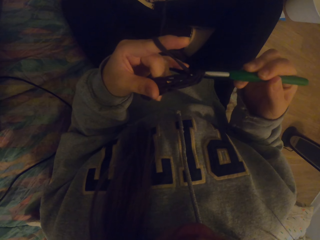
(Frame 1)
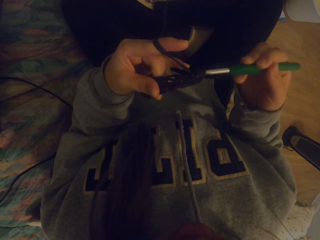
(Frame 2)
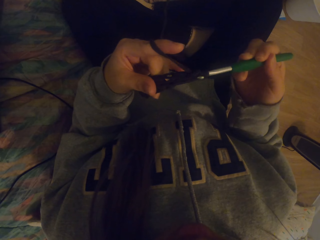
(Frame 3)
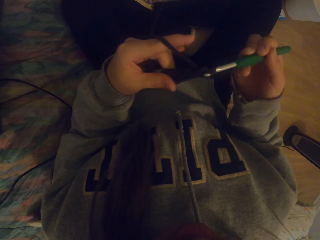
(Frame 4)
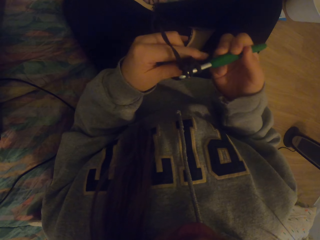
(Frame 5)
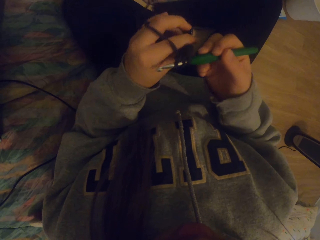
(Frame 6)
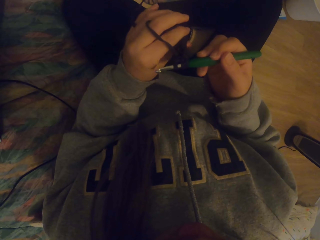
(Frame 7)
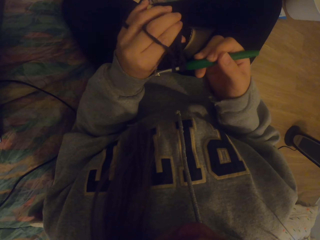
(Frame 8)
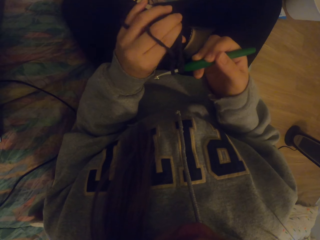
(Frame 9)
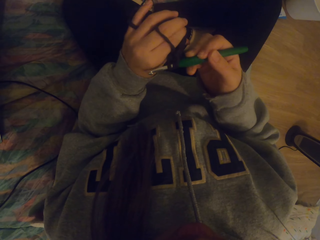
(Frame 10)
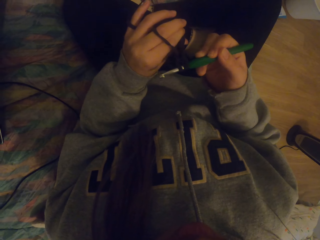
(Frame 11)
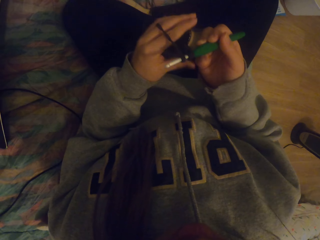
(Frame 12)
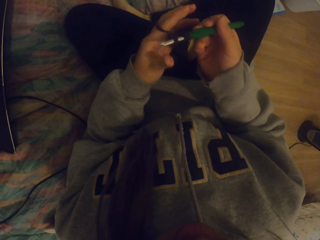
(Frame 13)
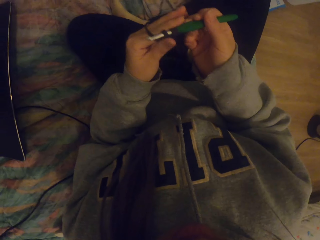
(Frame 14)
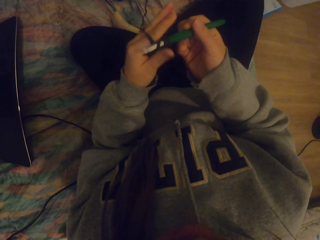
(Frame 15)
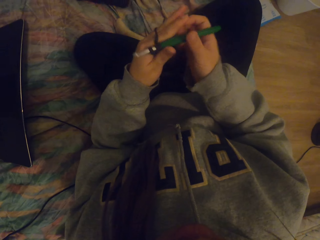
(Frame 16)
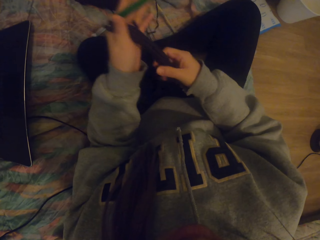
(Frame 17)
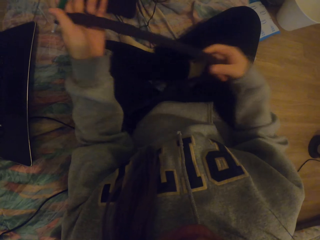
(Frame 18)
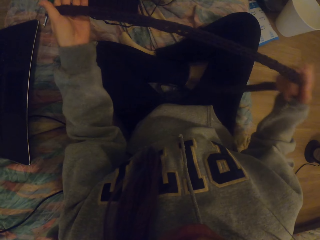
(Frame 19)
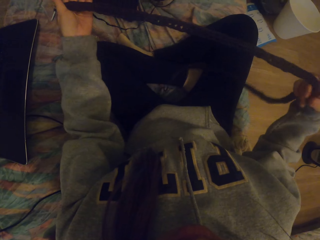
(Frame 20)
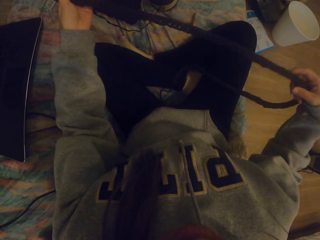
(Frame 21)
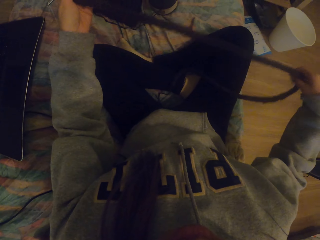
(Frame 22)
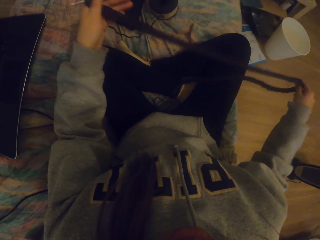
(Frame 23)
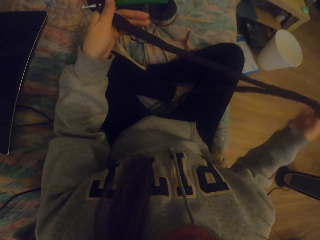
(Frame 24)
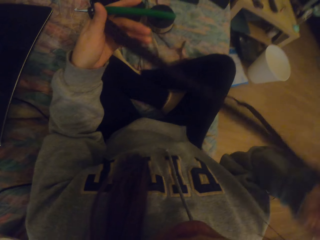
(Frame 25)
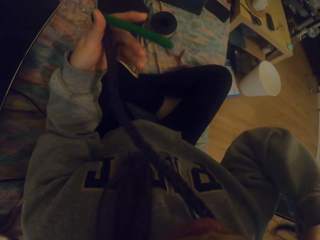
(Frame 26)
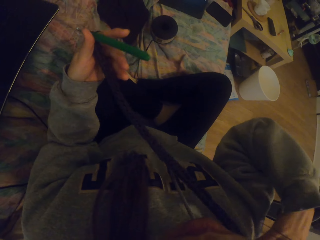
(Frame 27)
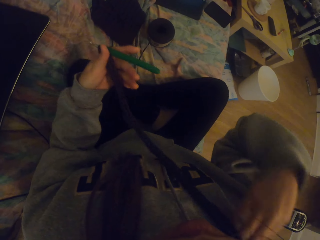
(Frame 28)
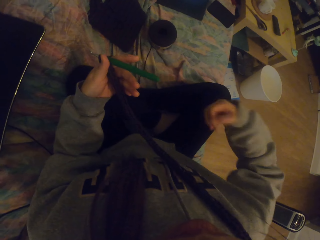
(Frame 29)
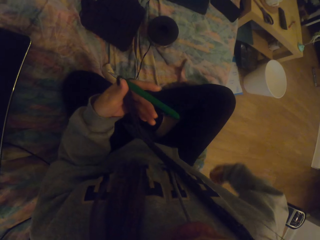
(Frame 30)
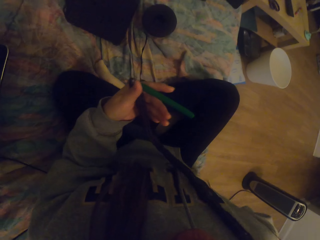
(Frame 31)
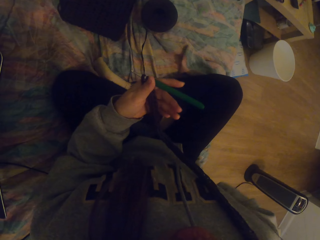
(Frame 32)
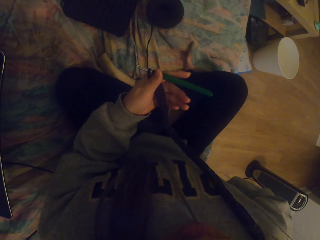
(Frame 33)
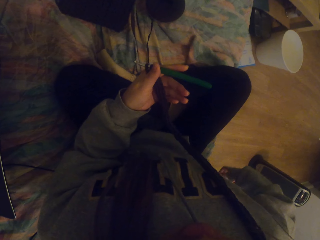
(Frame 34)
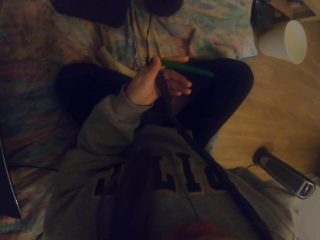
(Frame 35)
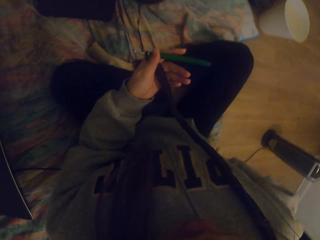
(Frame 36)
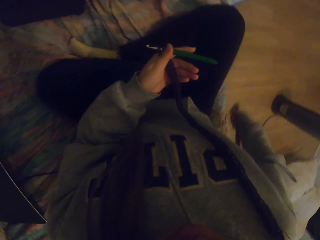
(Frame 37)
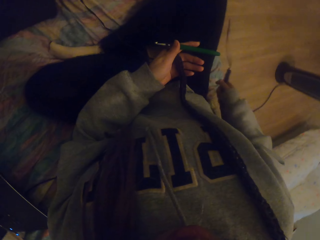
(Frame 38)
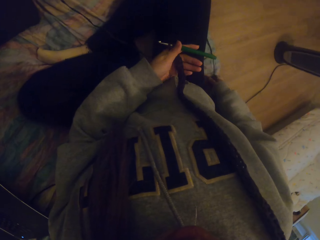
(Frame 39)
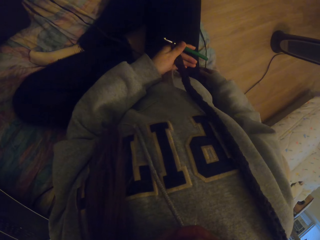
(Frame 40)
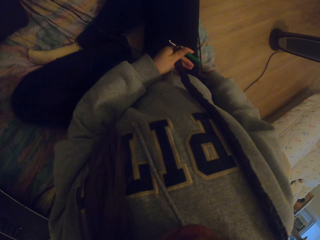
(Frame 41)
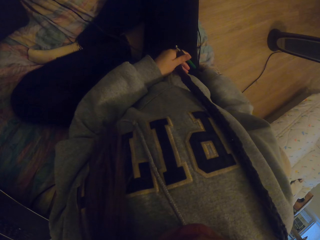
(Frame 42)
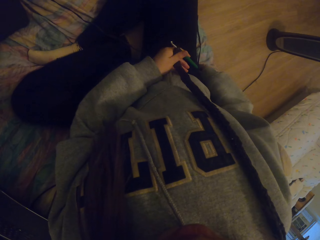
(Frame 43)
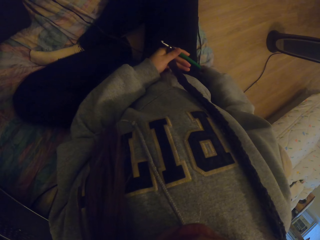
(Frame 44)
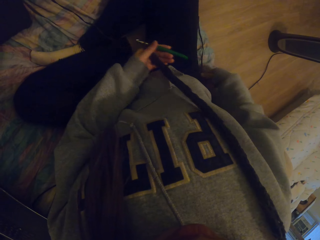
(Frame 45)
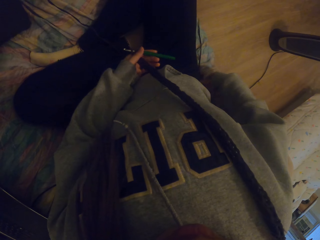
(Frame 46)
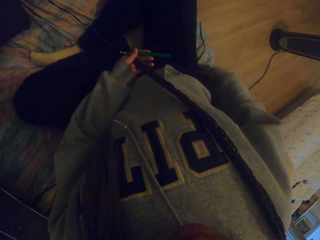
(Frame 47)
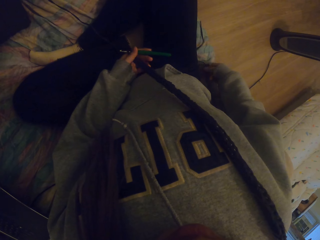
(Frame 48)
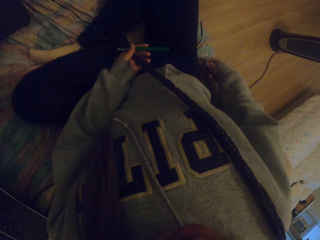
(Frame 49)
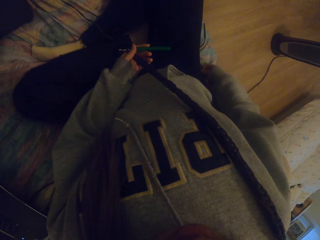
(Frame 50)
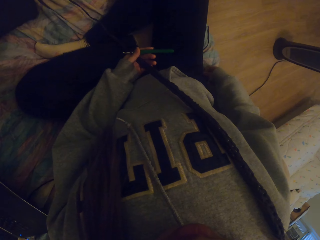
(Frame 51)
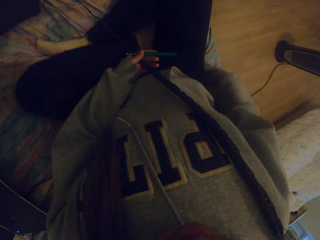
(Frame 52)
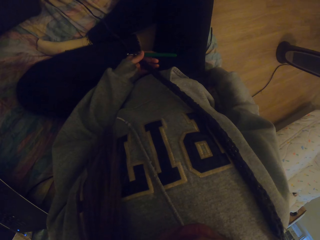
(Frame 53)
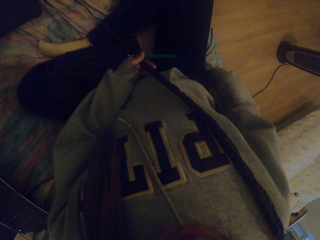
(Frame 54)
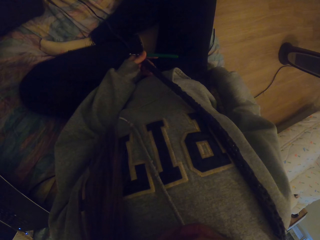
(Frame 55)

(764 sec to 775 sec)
The camera wearer tightens the knitted fabric on the crochet. She straightens the knitted fabric. She puts the crochet on her shoulder. She holds a cable with the right hand.

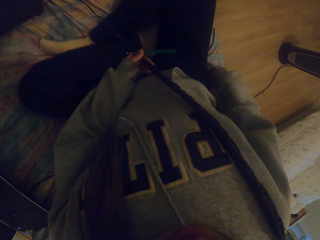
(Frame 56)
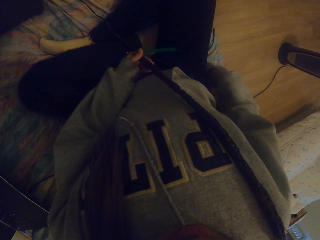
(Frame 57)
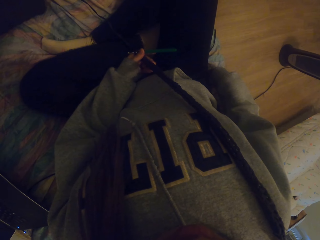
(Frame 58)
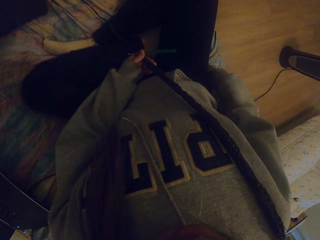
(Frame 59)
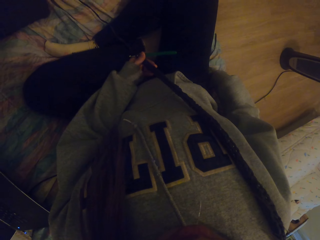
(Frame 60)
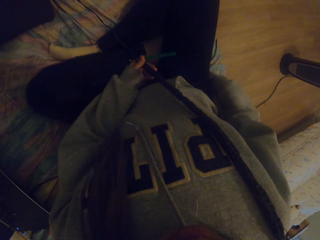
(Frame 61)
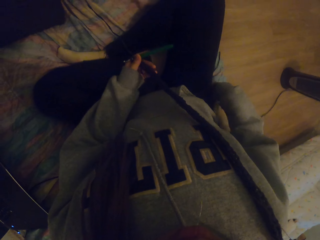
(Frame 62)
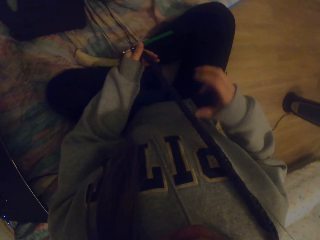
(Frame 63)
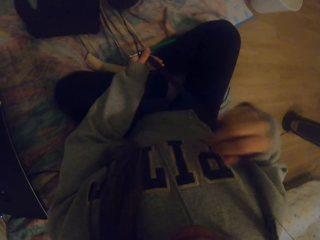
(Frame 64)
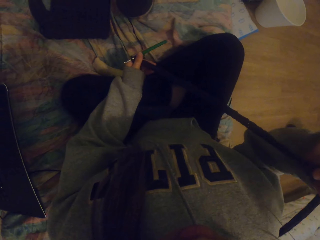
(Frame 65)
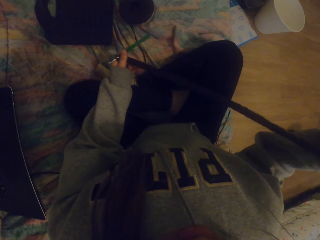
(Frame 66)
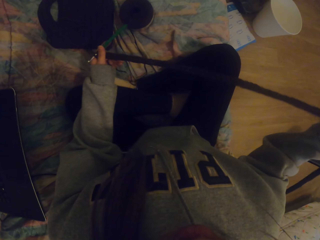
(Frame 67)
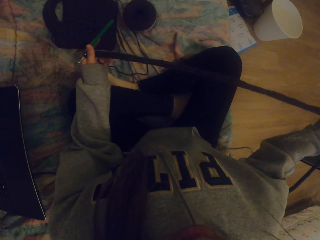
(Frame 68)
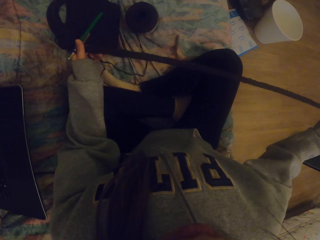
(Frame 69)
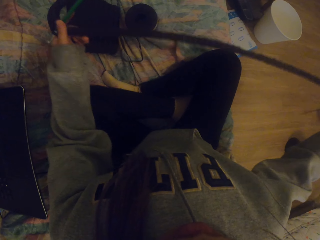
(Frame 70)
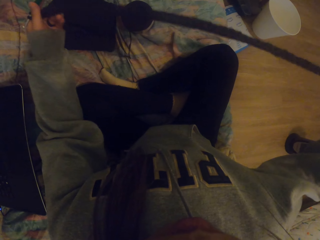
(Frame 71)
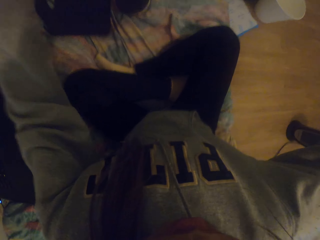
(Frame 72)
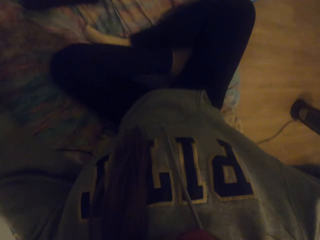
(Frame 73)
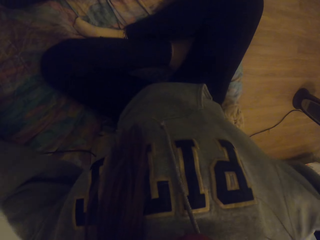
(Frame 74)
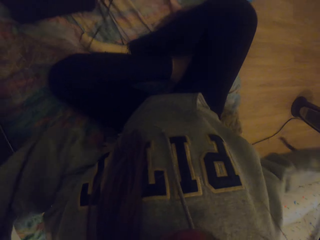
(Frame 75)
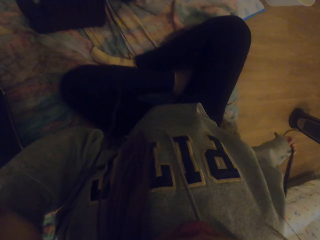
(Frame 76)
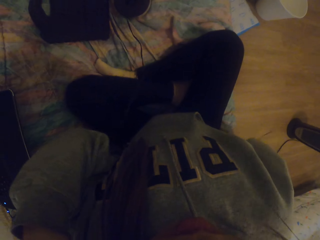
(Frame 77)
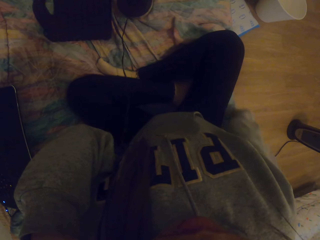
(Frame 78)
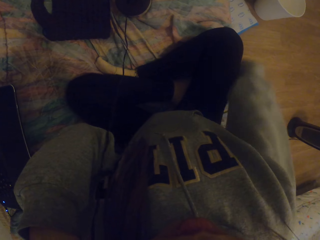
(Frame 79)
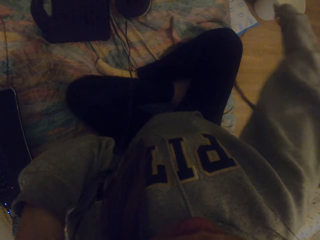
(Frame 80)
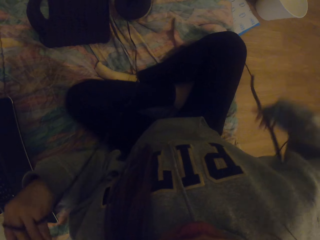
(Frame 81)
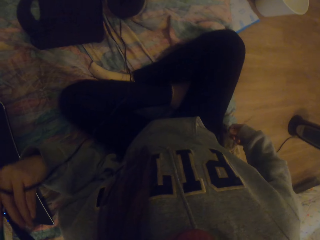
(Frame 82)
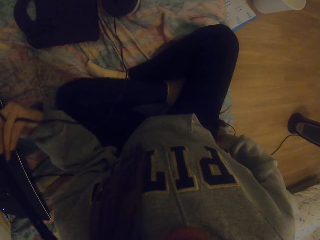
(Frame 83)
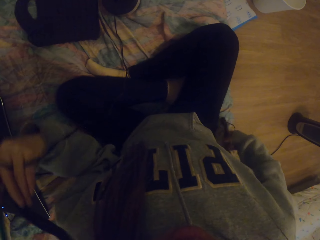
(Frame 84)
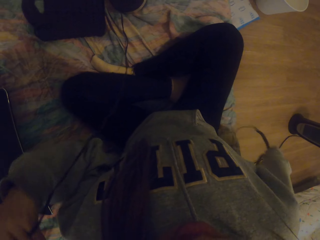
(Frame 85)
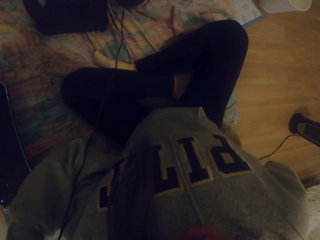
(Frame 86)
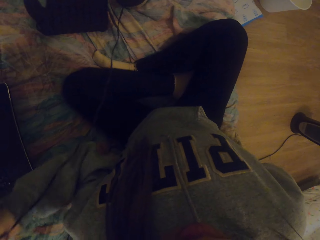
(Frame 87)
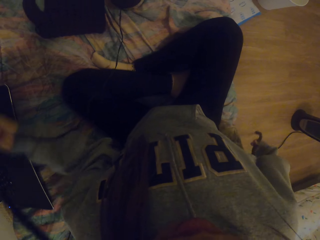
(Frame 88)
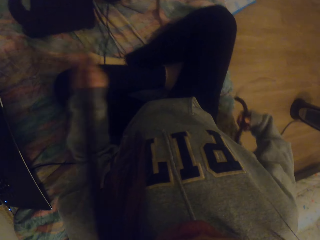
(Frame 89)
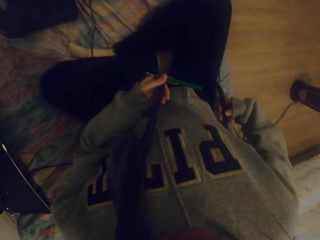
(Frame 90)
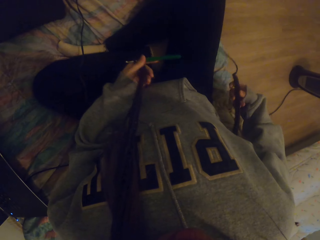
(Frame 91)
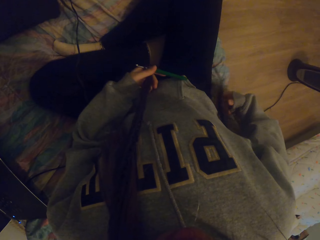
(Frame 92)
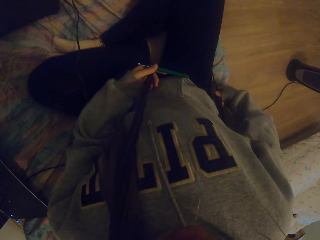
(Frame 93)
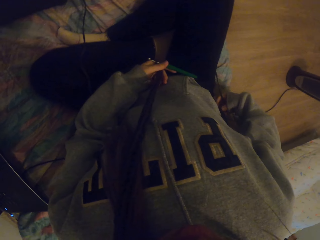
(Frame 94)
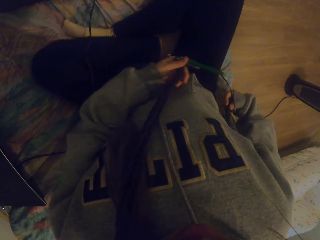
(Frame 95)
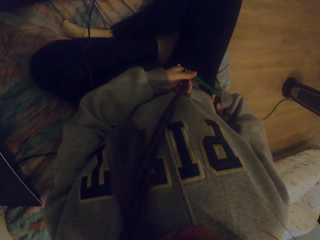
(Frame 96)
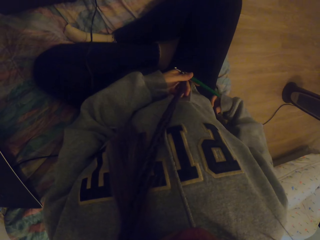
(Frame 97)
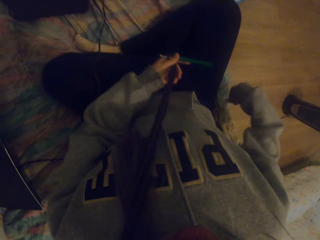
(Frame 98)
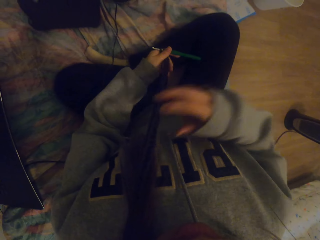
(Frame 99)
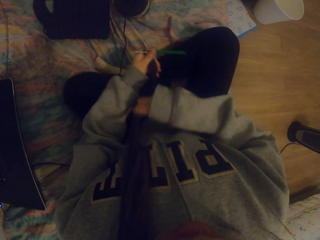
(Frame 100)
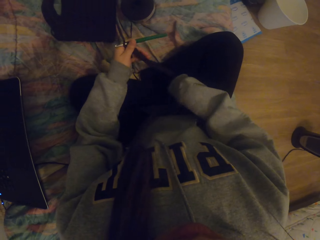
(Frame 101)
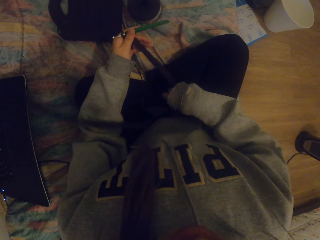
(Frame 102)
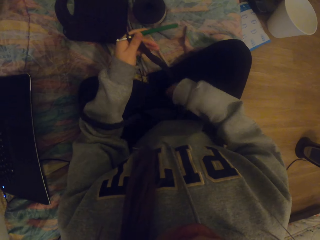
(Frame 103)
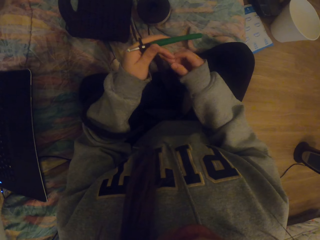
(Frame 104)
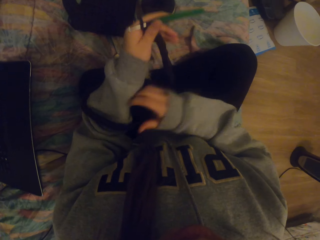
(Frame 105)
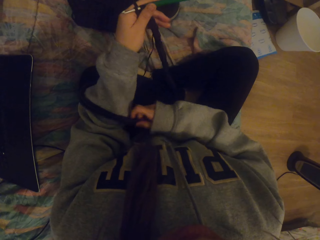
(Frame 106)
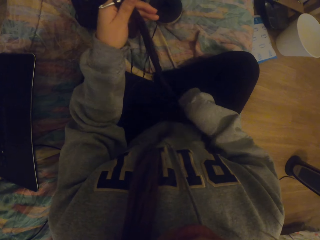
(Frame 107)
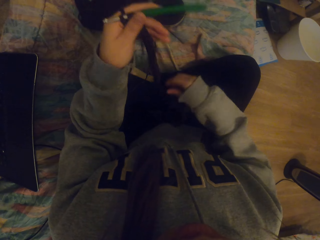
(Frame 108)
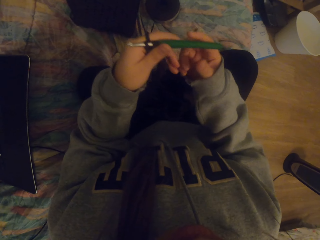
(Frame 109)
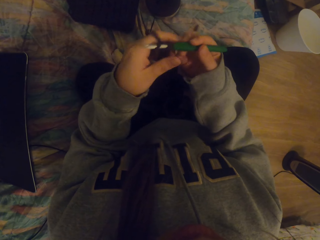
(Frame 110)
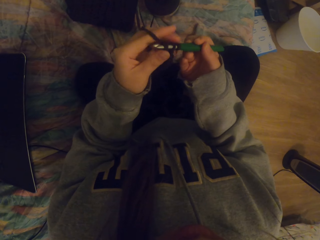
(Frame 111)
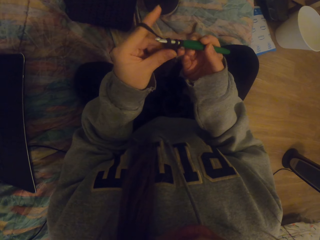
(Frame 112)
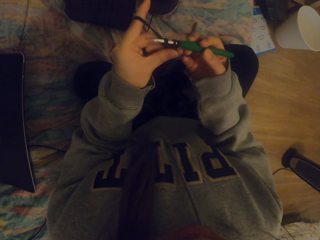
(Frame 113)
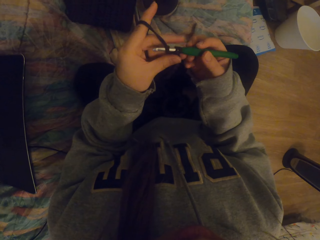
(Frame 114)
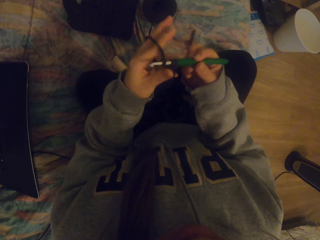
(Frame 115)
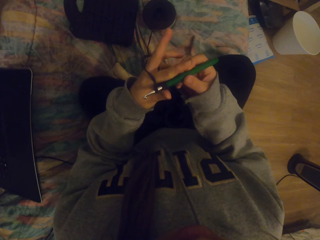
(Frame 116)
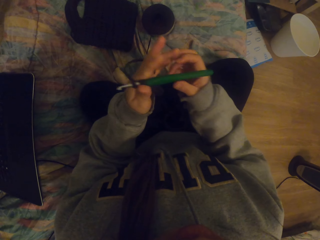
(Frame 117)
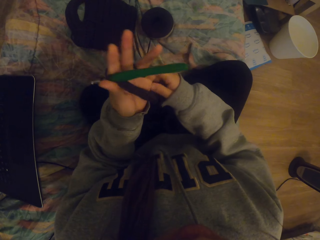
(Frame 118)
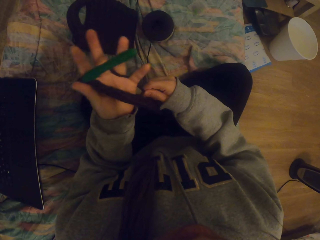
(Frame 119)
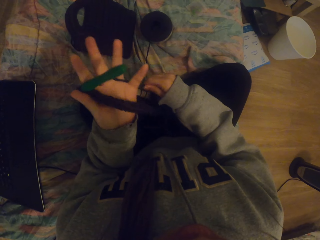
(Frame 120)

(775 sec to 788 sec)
The camera wearer removes the crochet from the shoulder. They put the crochet on the neck. They pull the crochet off the neck. They hold the crochet.
